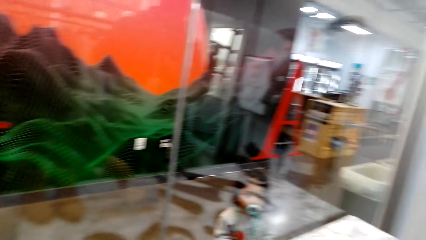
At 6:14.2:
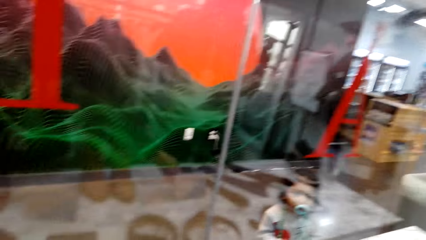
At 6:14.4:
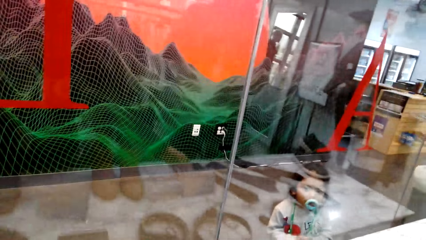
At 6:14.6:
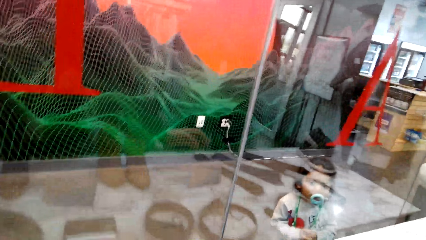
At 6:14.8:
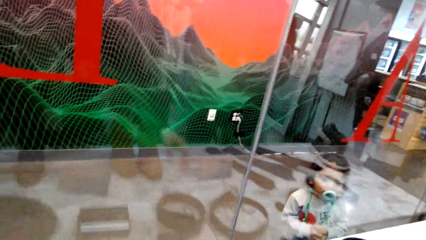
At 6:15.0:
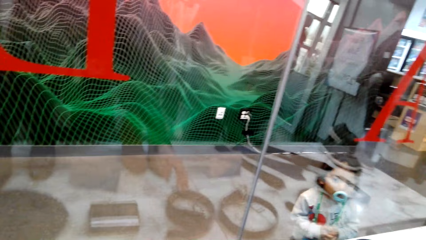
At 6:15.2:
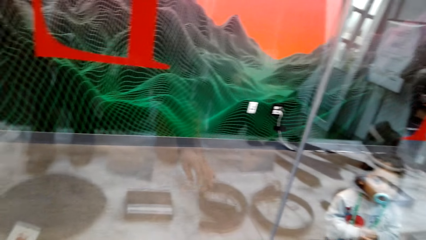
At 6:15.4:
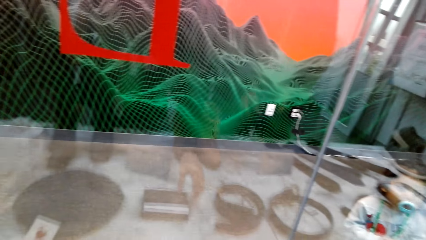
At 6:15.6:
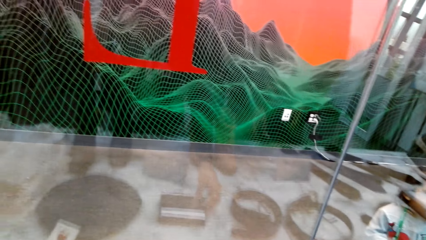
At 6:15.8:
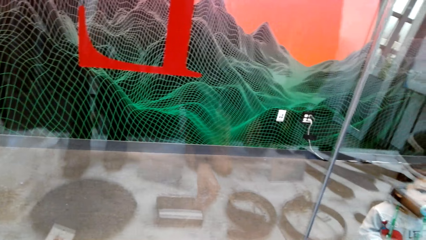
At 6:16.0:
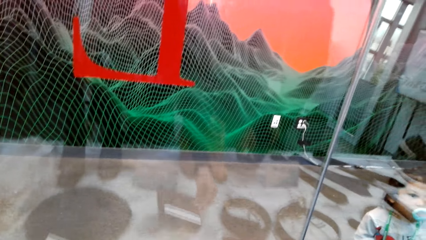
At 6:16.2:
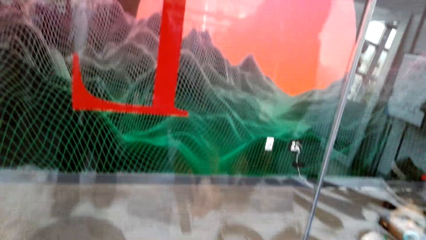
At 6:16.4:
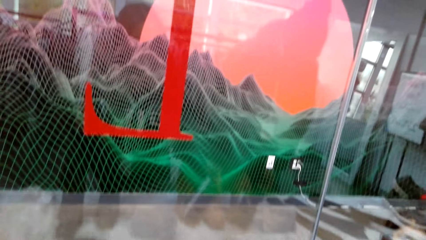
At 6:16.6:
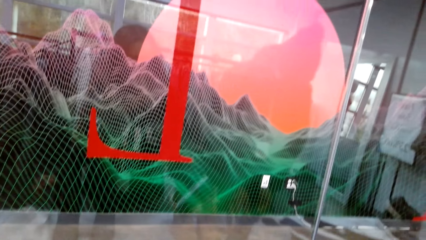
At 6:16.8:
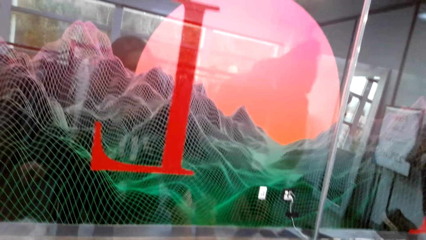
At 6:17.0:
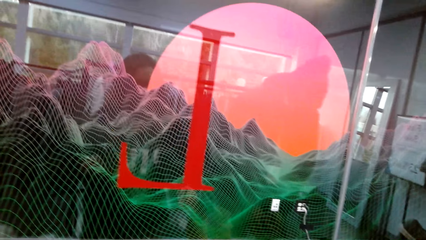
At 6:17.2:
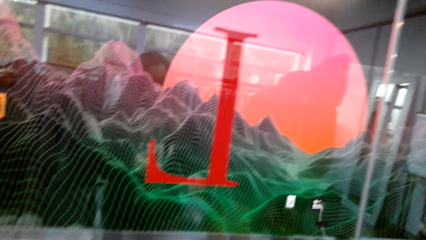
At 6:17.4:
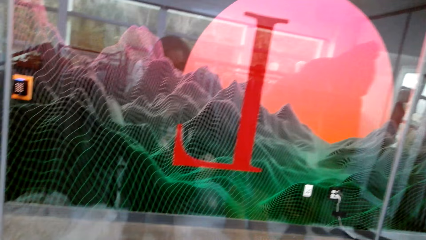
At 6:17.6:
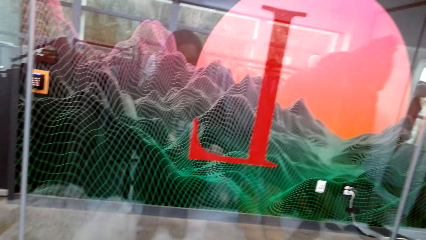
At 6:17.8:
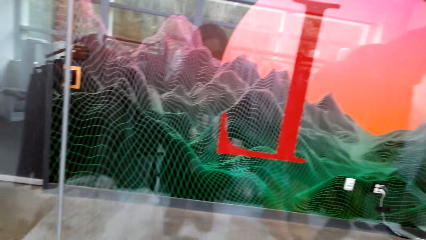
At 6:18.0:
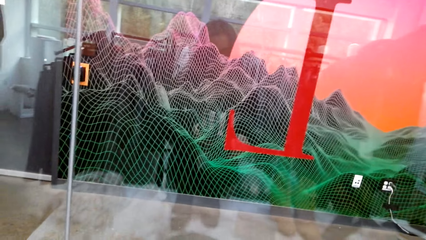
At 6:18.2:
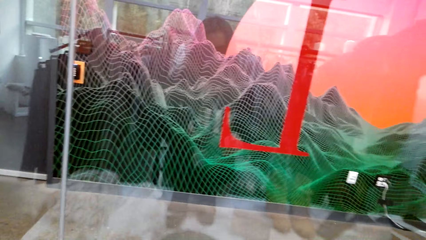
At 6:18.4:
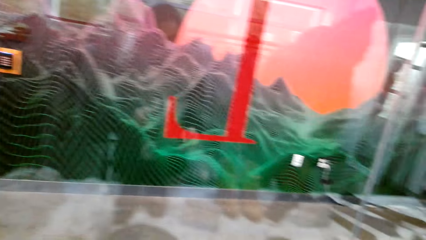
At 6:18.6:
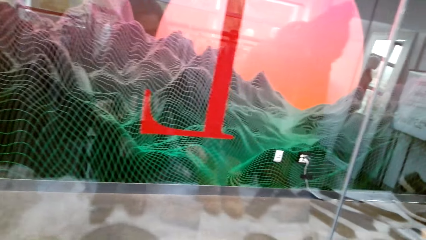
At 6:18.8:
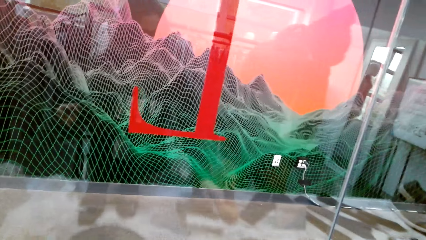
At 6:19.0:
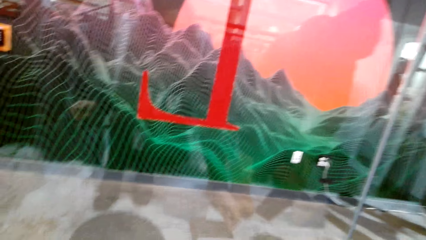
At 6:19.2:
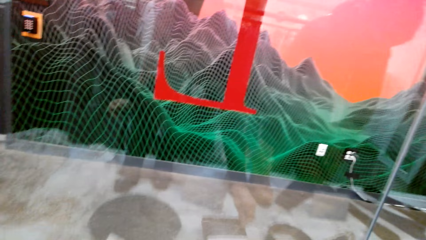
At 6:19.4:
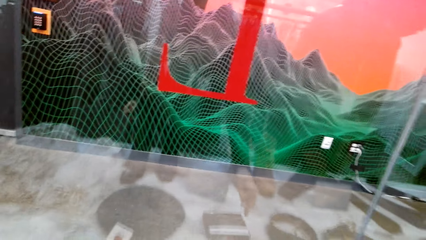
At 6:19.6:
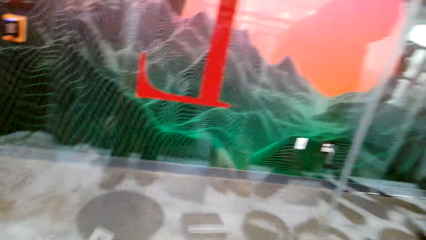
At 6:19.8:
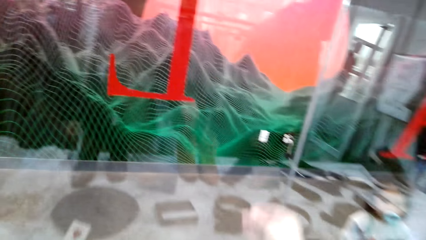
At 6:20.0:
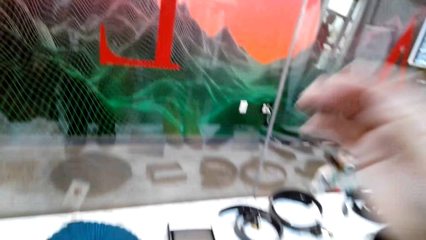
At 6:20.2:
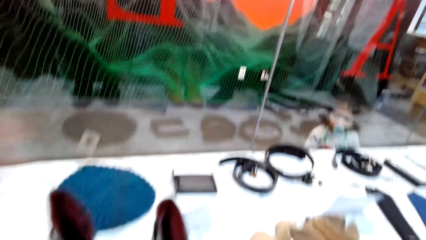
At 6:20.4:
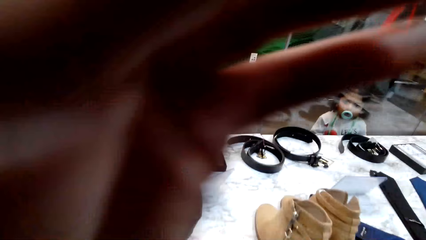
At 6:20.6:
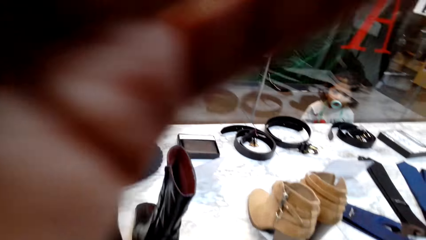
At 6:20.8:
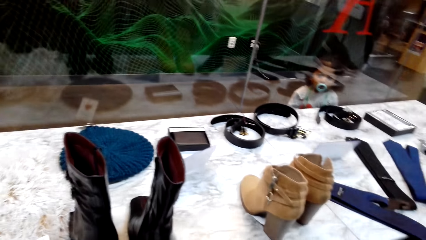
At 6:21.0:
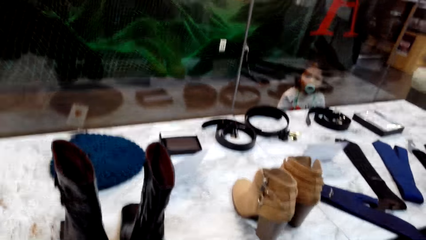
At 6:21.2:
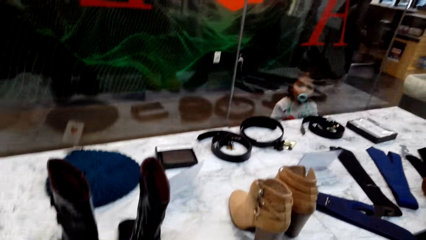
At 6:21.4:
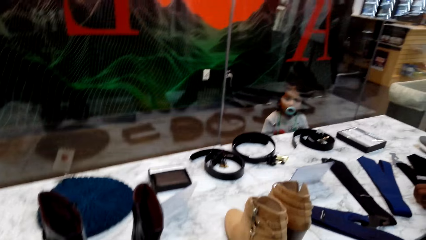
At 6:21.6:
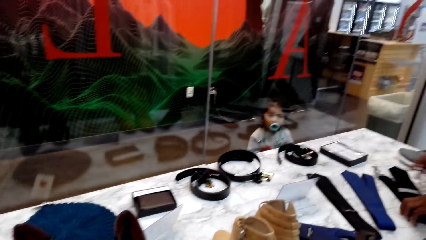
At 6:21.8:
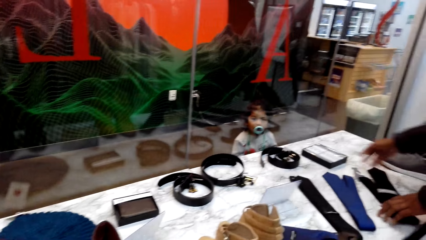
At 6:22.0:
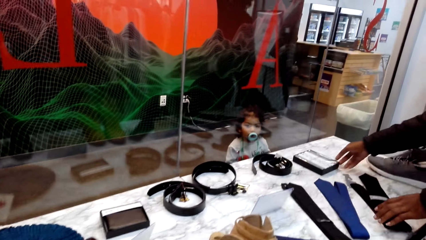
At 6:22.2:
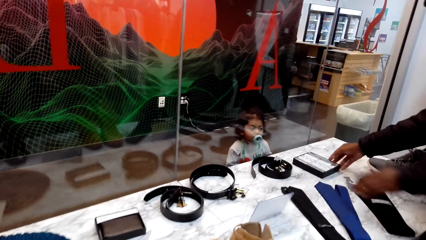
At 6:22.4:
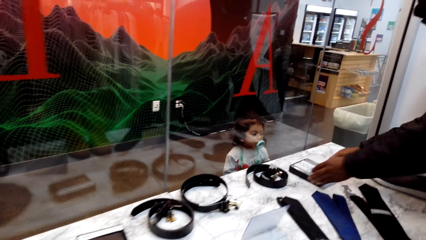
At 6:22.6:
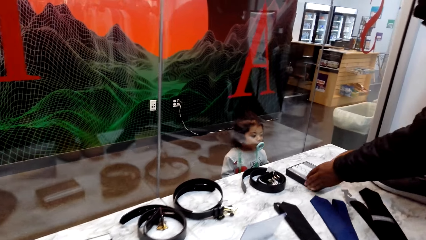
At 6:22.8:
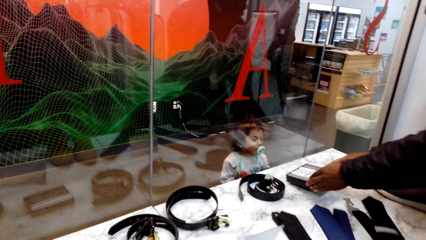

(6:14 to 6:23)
The camera wearer picks up the case on the display table. They place the case on the display table. They adjust the camera. They move in the clothing store.

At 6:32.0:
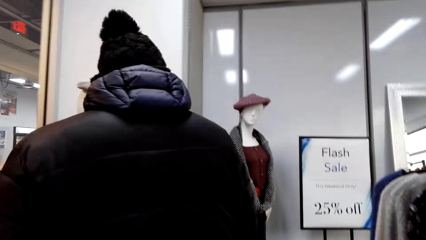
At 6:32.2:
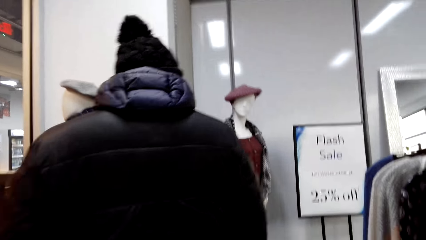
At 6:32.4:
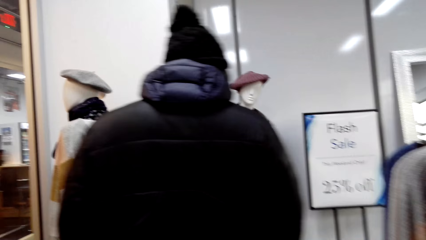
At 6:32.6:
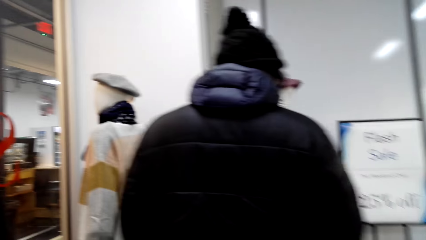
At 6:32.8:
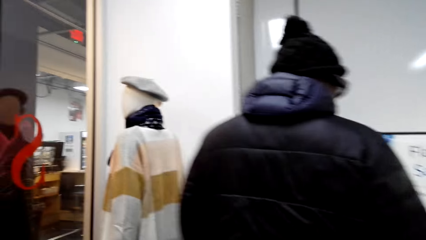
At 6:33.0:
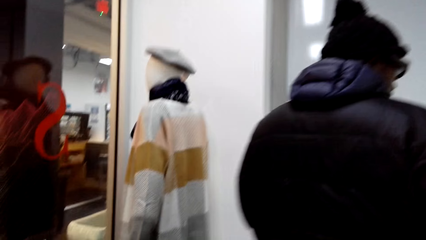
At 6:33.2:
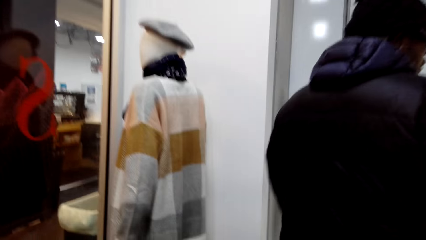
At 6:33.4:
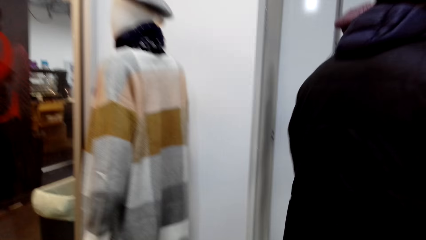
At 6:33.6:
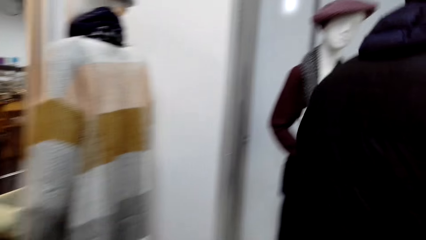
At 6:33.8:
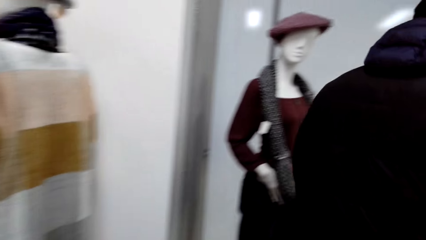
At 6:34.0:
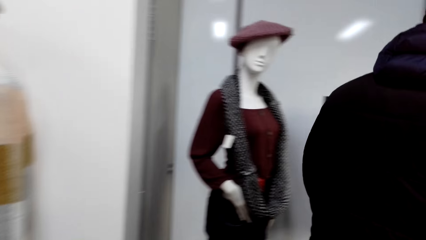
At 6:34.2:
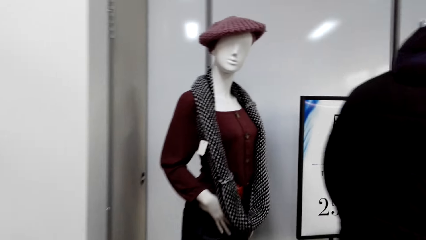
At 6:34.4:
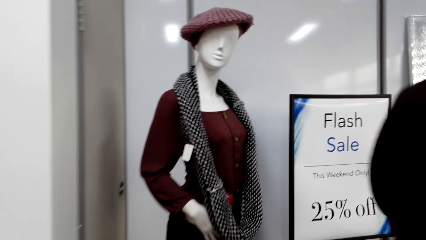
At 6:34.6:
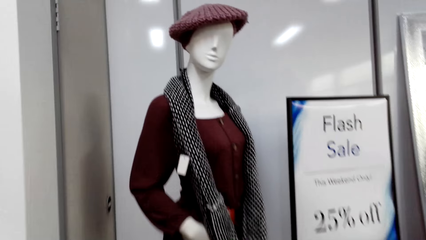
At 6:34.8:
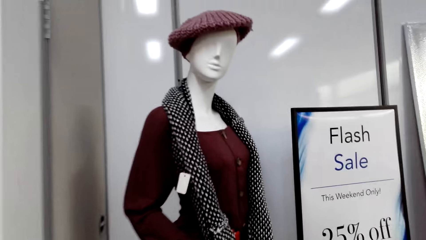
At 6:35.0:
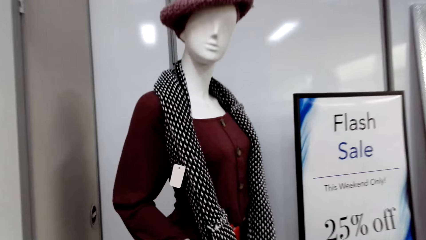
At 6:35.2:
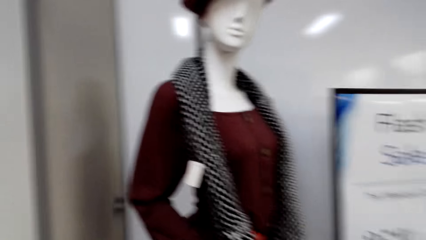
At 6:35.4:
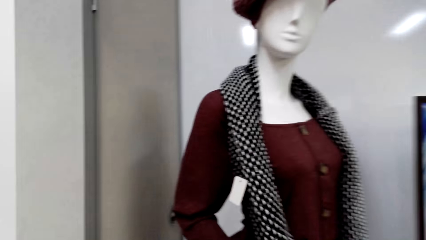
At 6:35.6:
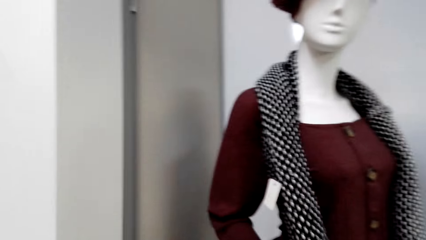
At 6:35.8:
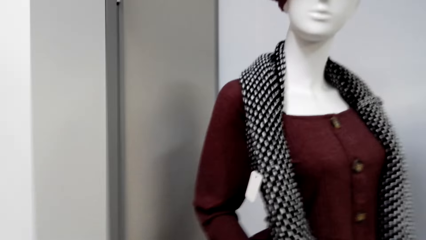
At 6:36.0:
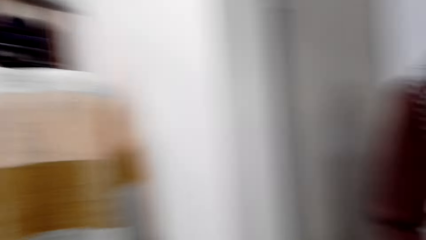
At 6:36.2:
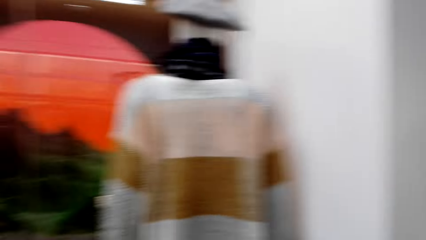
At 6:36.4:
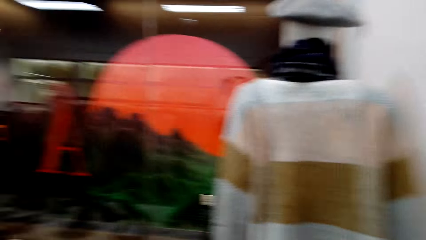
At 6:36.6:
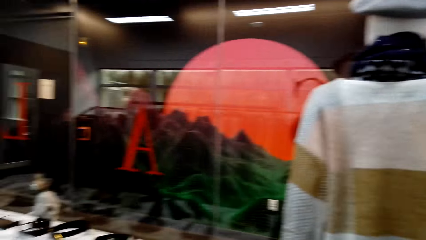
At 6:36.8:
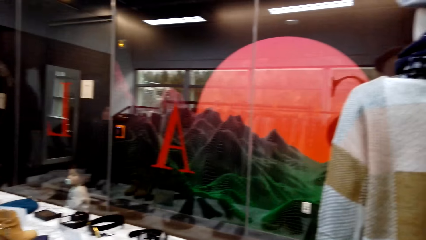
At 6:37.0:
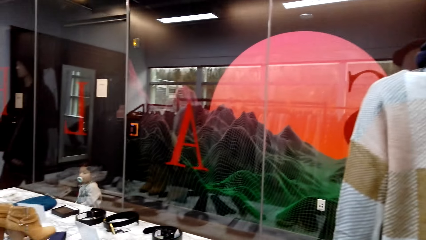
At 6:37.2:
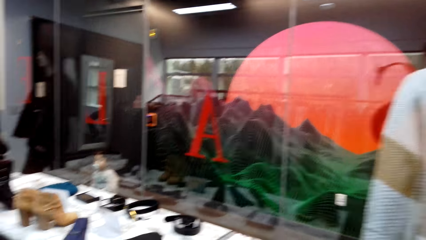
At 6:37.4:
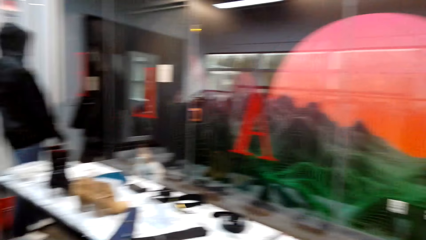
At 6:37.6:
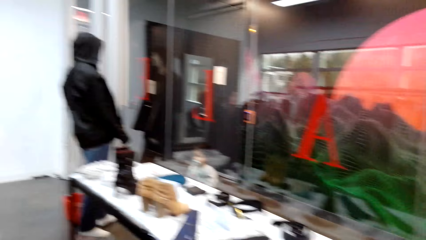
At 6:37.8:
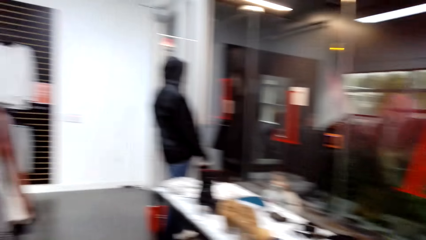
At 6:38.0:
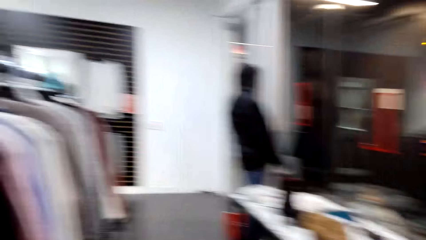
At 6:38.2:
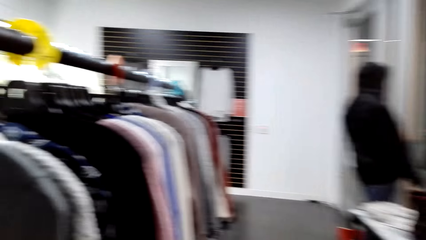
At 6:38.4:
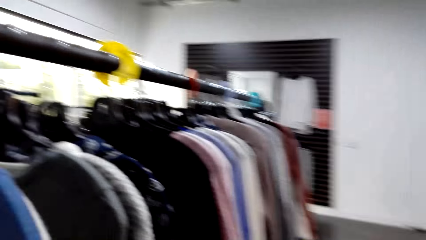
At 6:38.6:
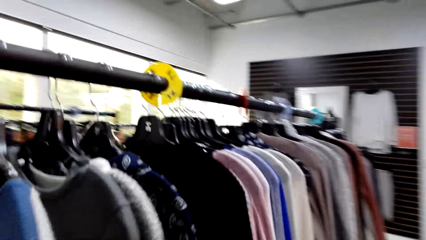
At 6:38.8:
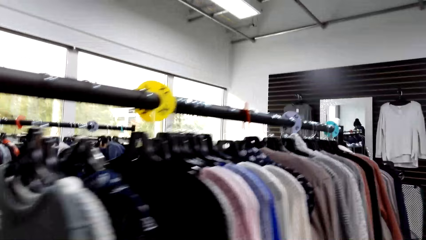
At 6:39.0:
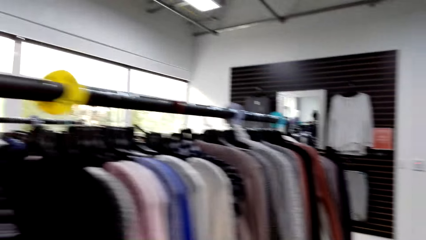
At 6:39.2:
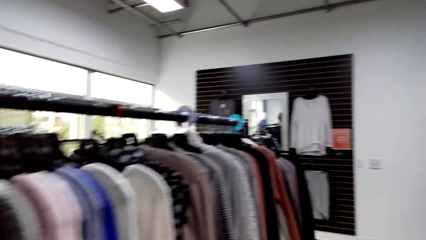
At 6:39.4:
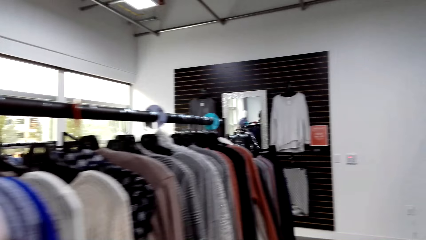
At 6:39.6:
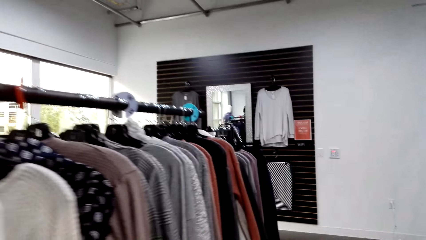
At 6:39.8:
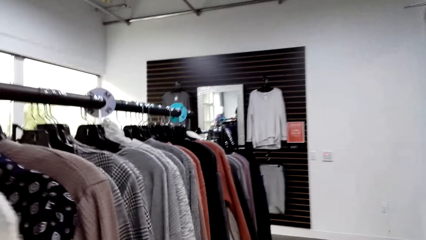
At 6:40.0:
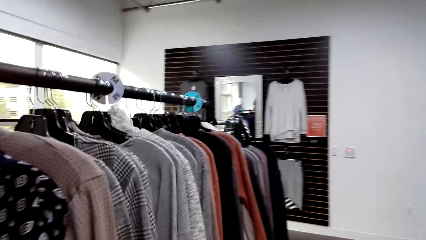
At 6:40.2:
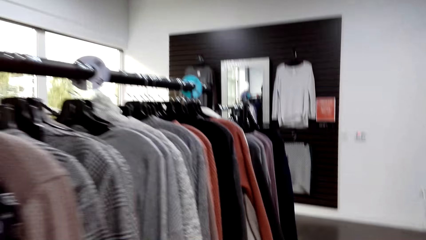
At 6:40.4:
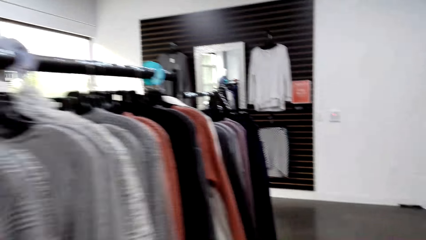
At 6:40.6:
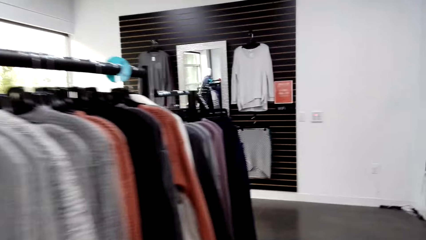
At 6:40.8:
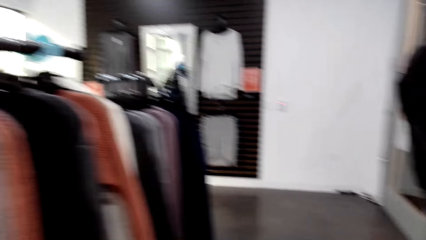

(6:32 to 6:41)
The camera wearer moves in the clothing store. They look around the cloth store.
